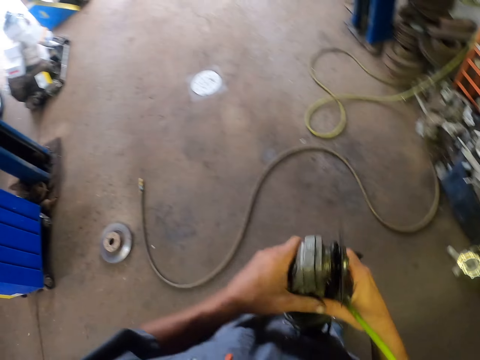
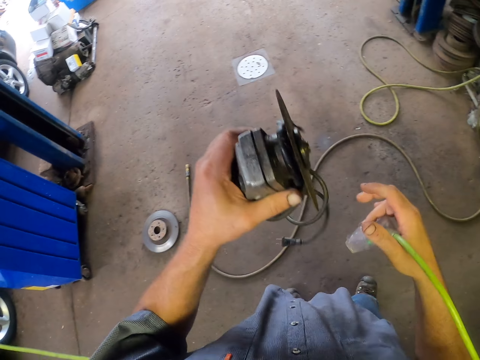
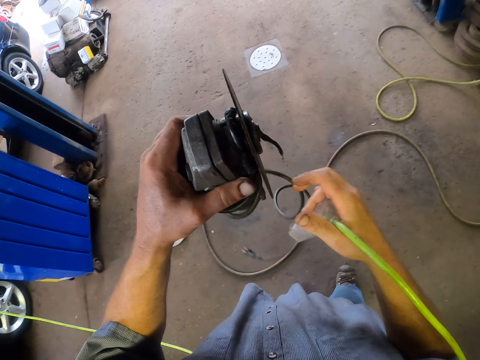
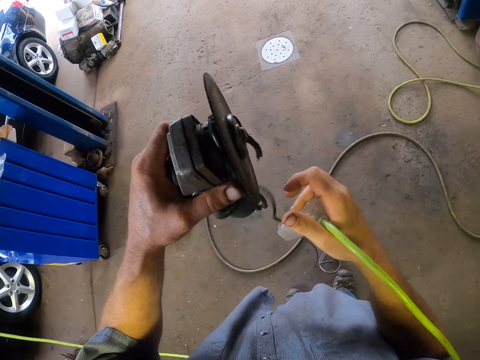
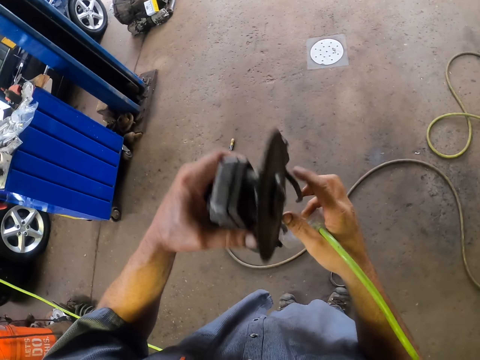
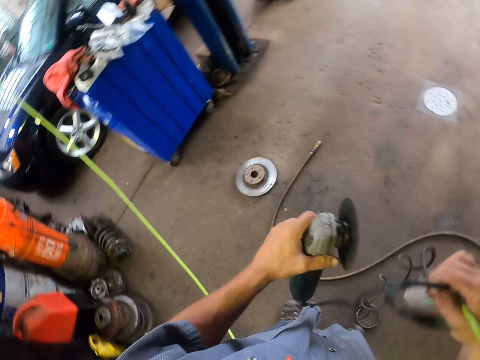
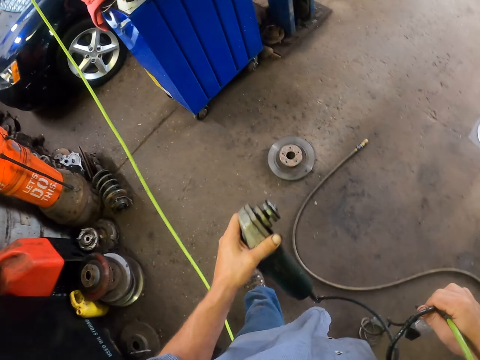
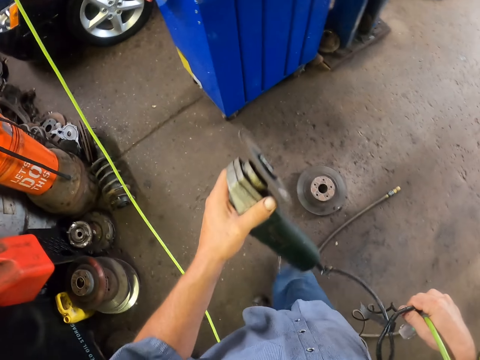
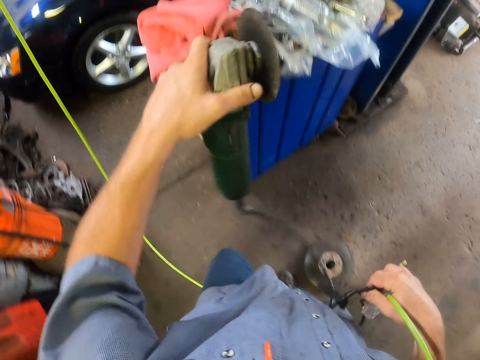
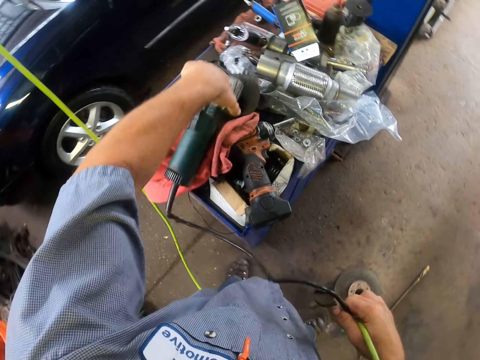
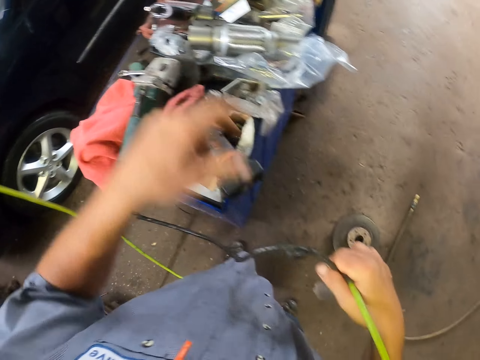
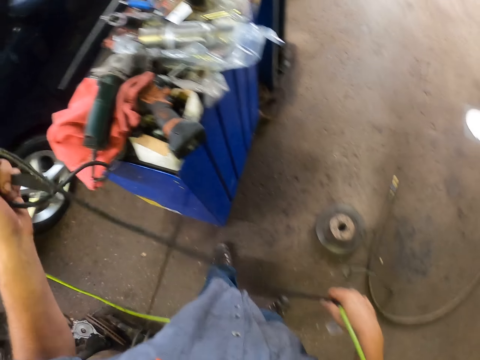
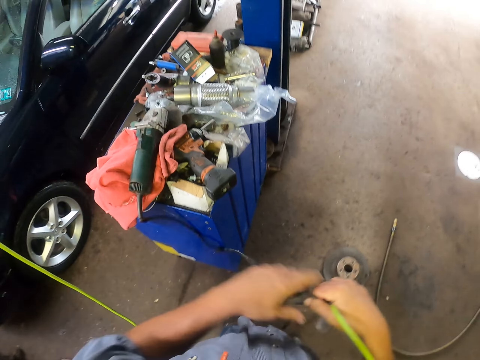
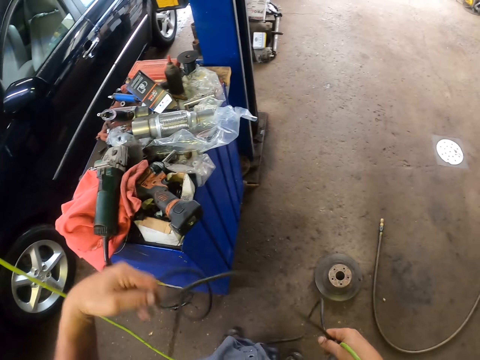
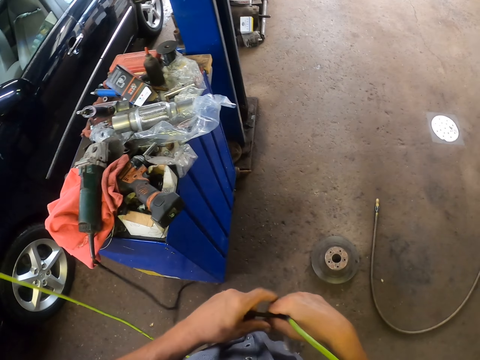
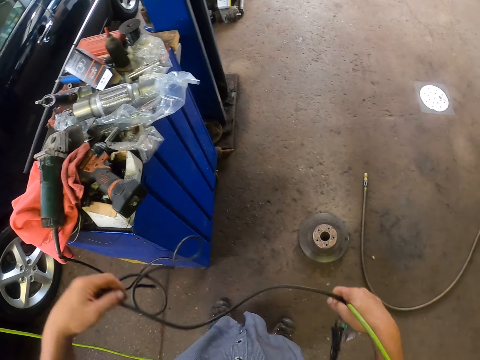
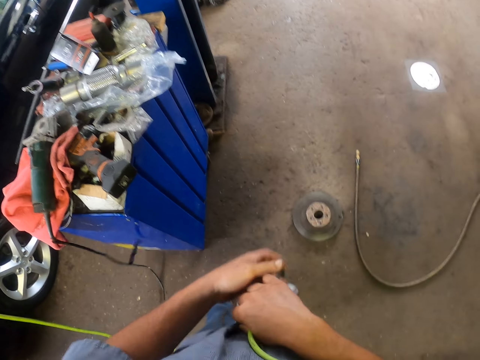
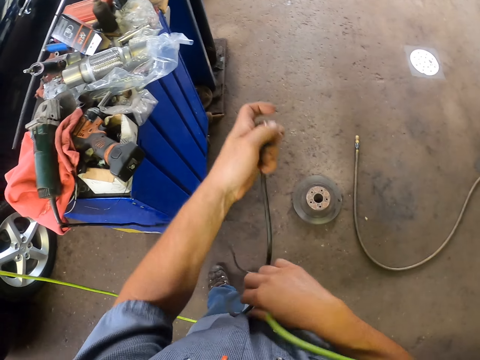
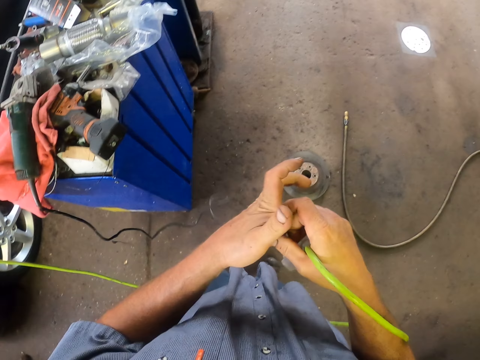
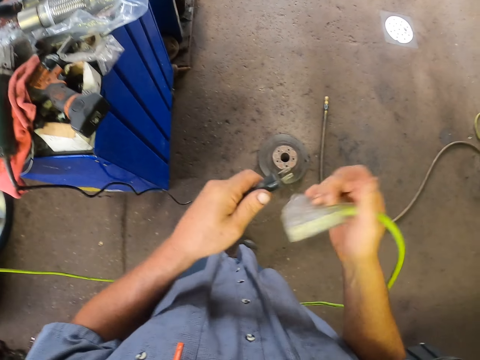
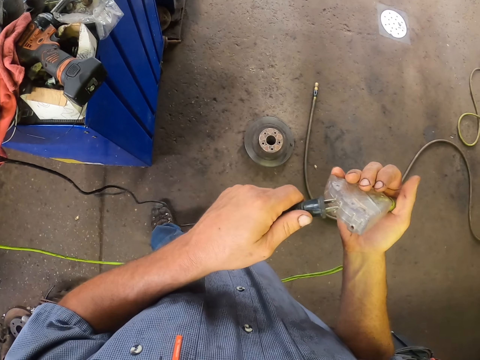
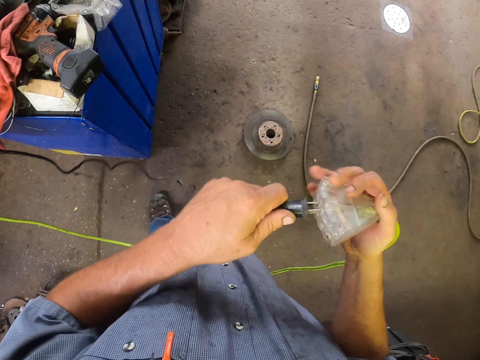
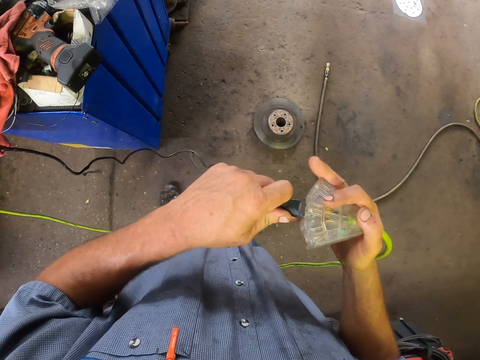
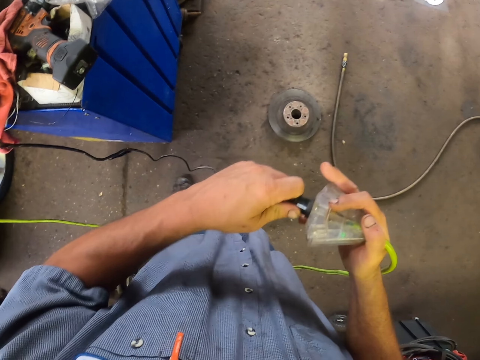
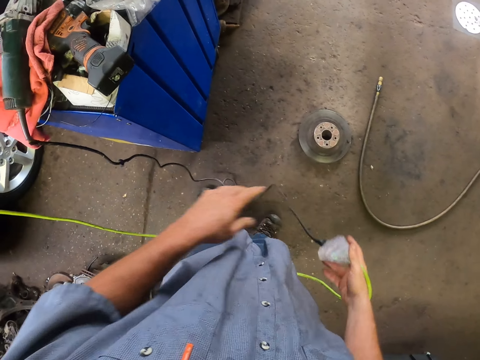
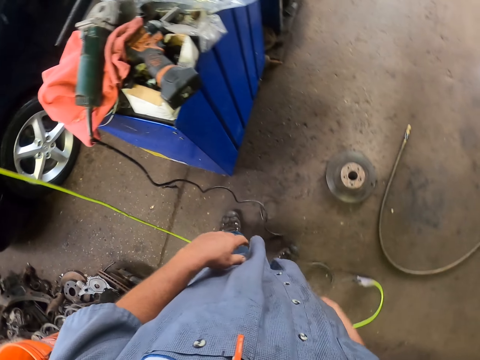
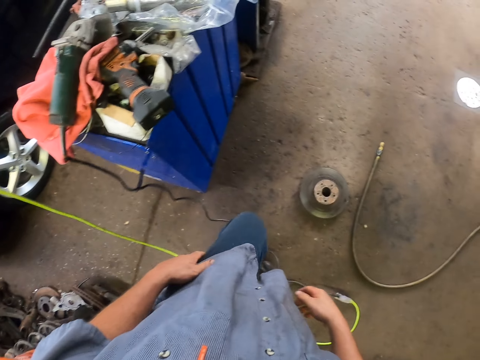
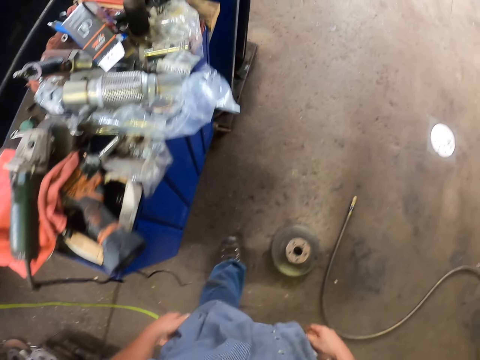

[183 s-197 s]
The camera wearer unfolds the cable on the sander. They place the sander on the drawer. They pull the cable. They straighten the sander cable. They insert the sander in the cable. They drop the cable on the floor.

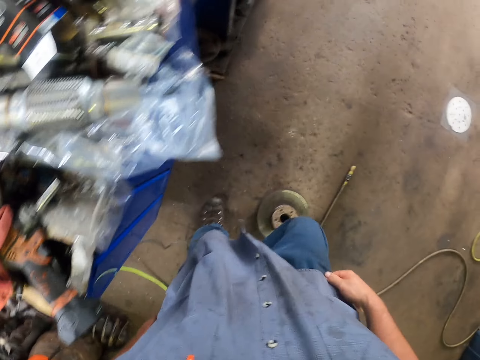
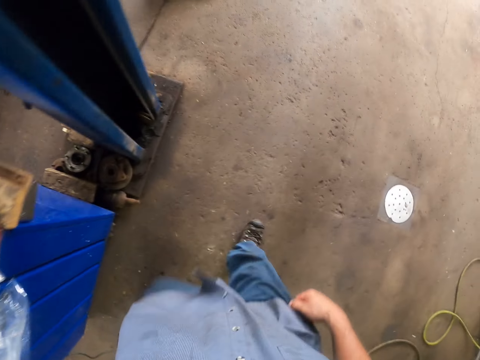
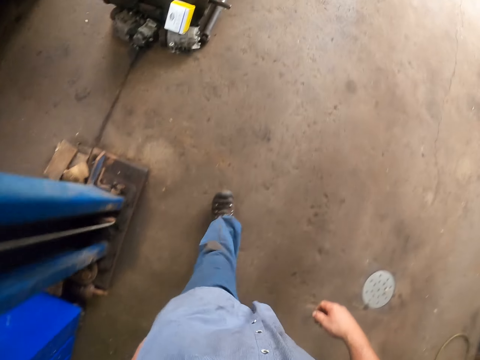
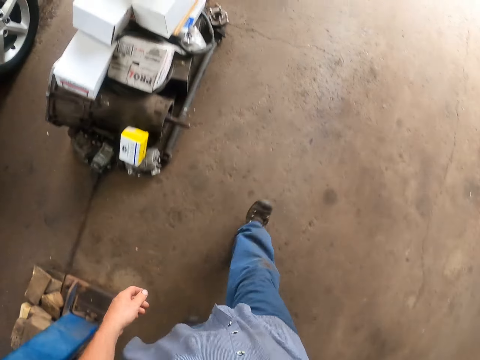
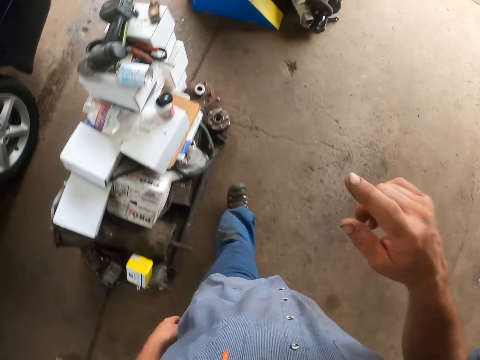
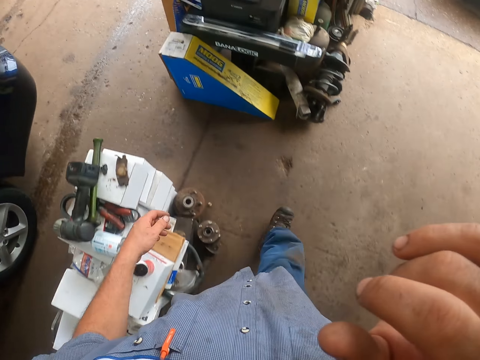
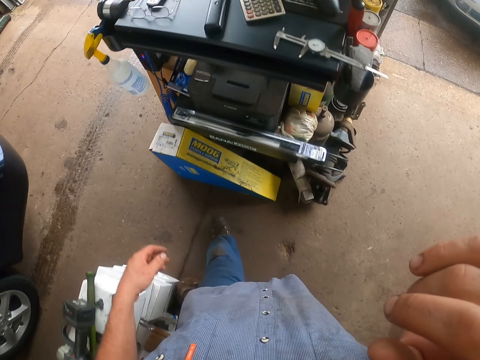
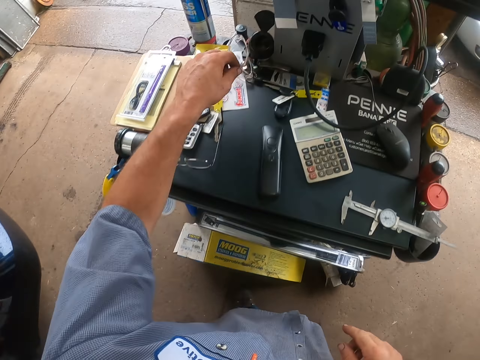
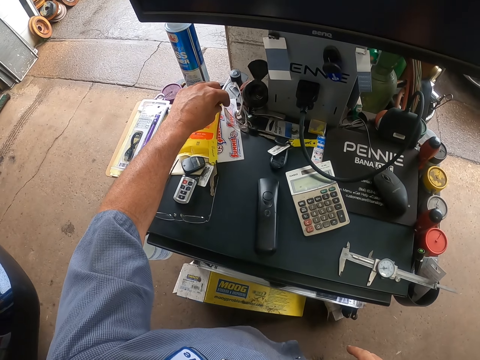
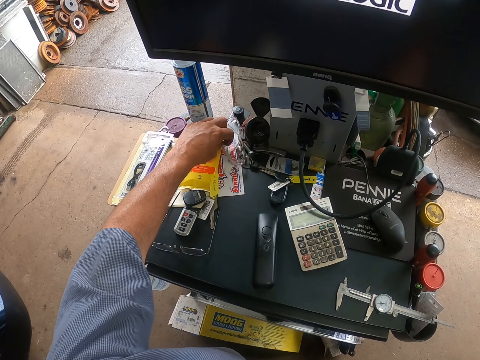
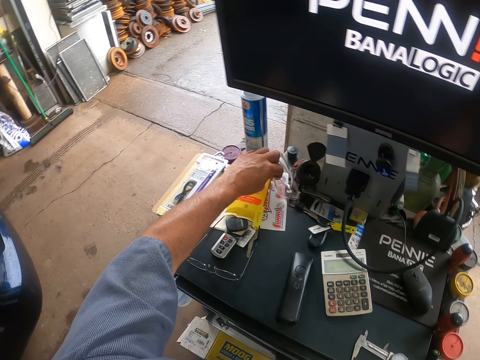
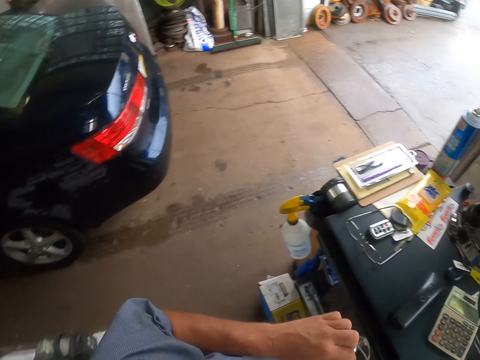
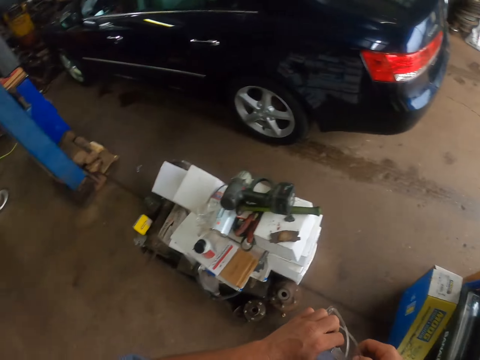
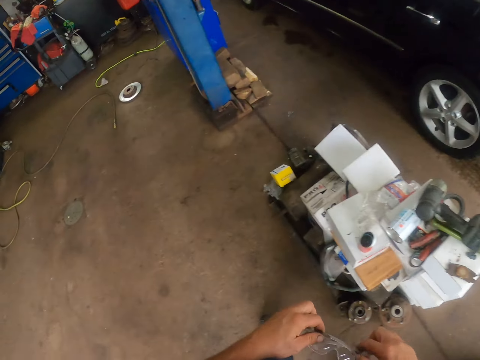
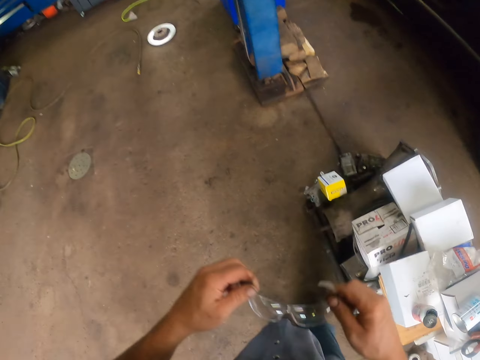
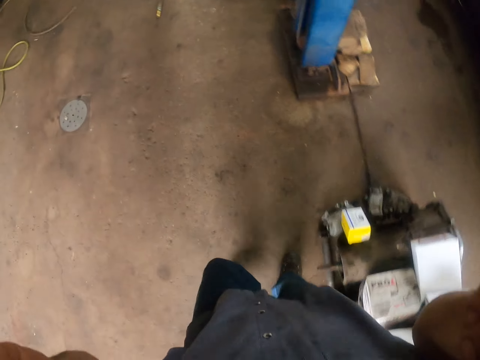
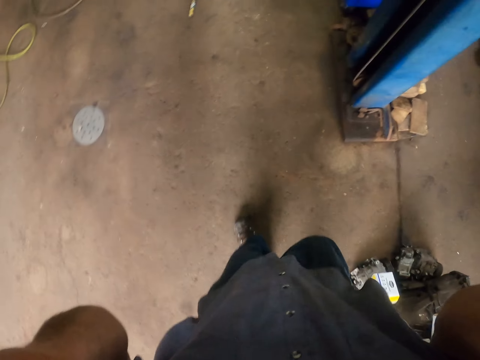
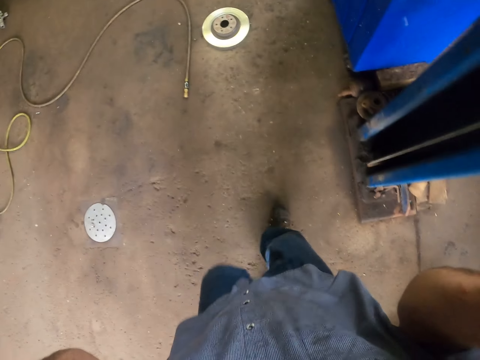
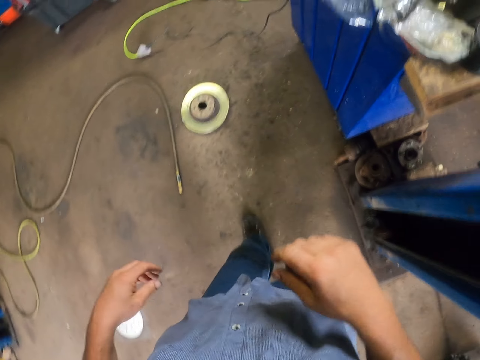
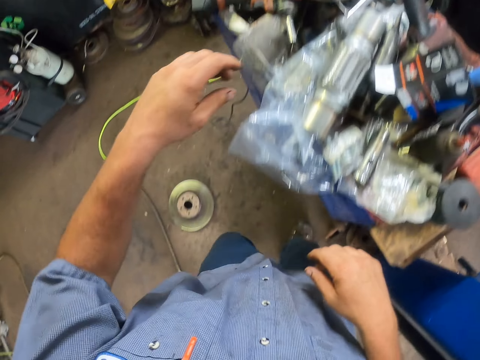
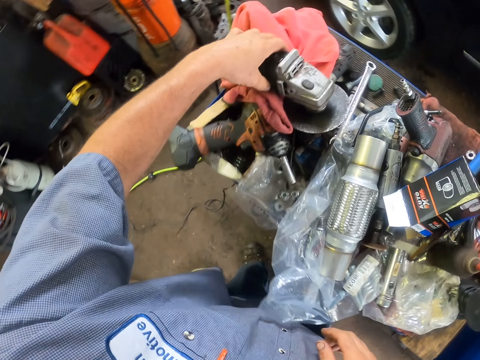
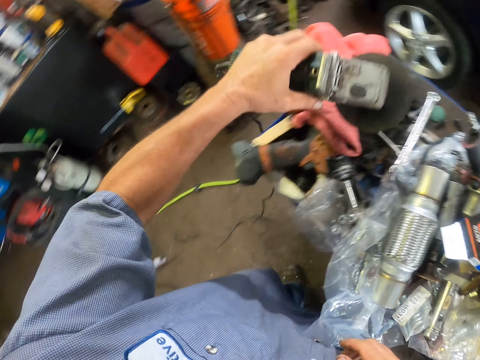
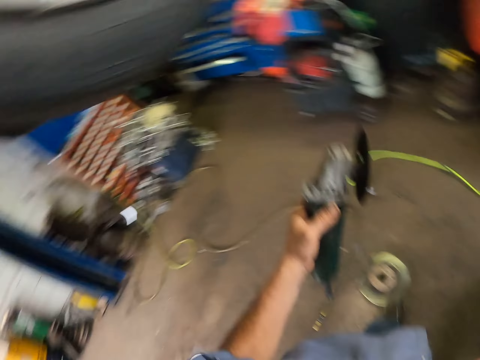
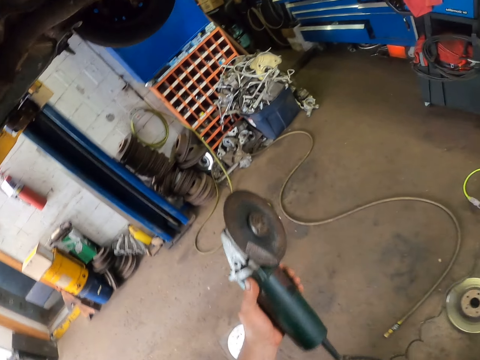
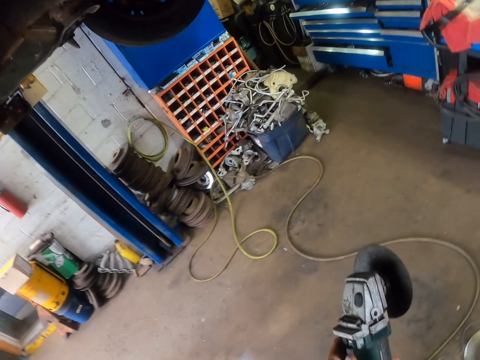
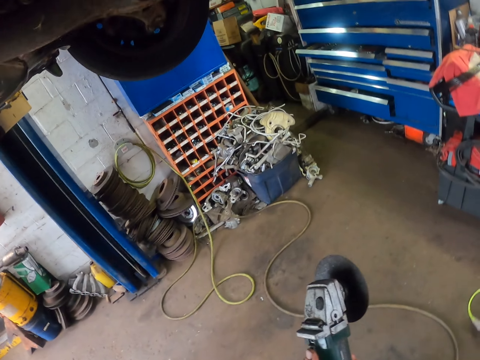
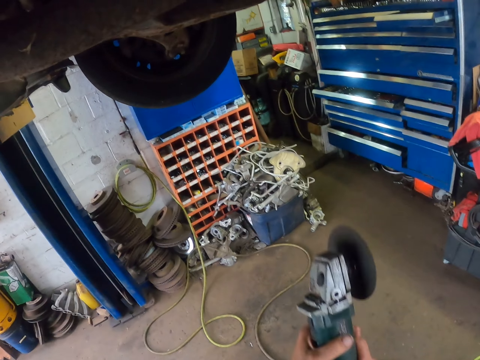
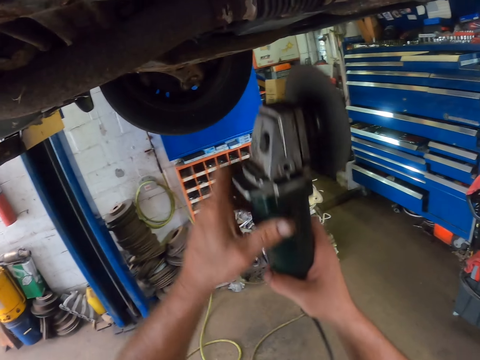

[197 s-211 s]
The camera wearer walks in the garage. They touch the face. They pick up the glasses from the table. They wear the glasses. They pick up the sander machine.
